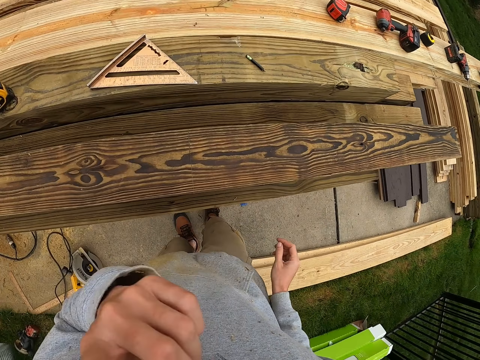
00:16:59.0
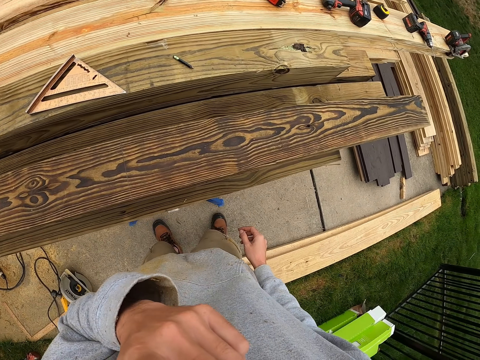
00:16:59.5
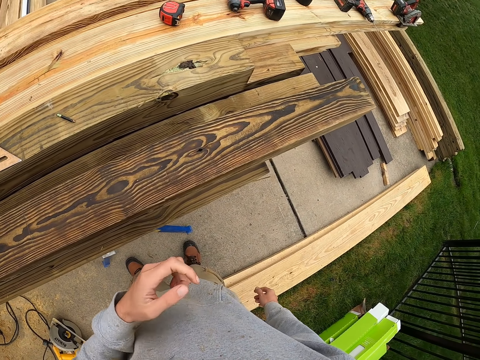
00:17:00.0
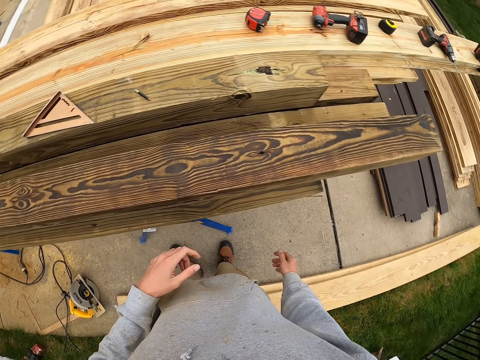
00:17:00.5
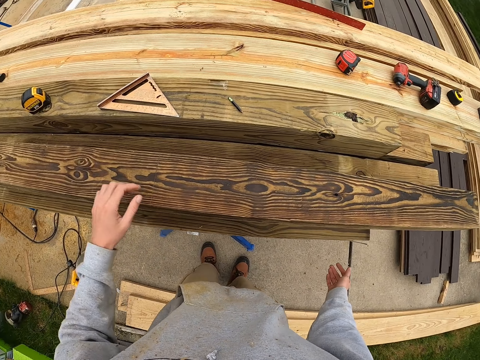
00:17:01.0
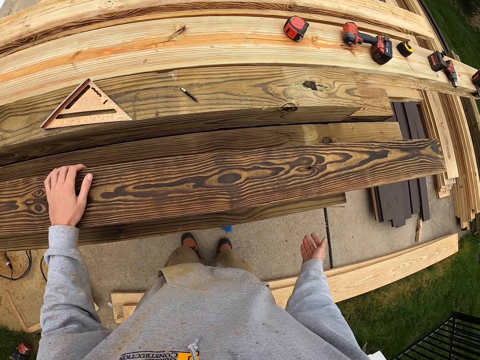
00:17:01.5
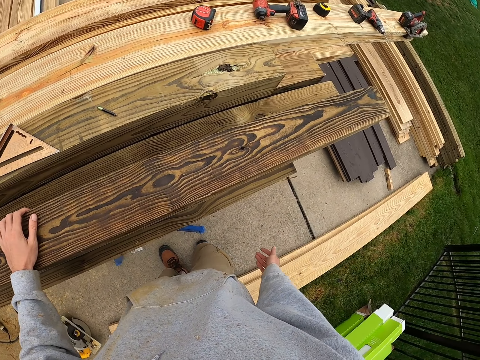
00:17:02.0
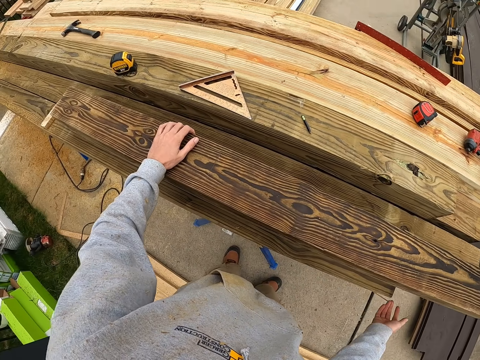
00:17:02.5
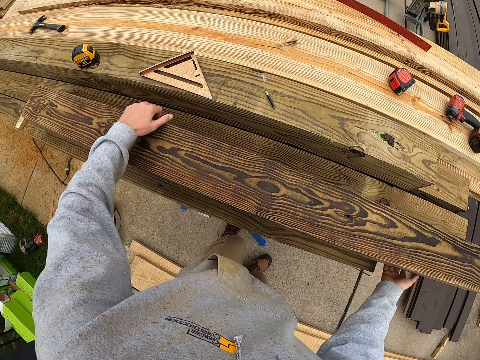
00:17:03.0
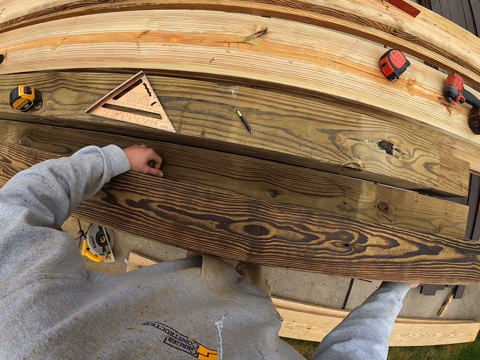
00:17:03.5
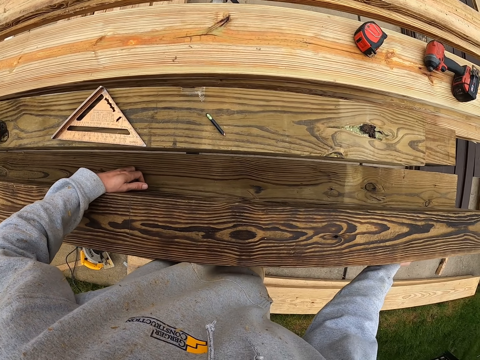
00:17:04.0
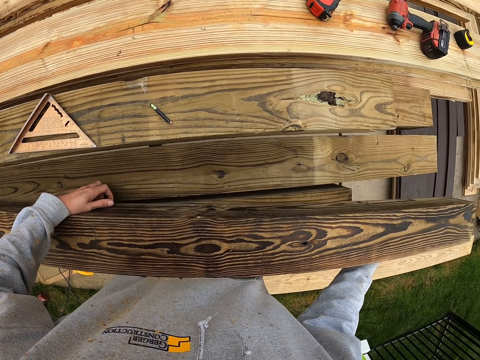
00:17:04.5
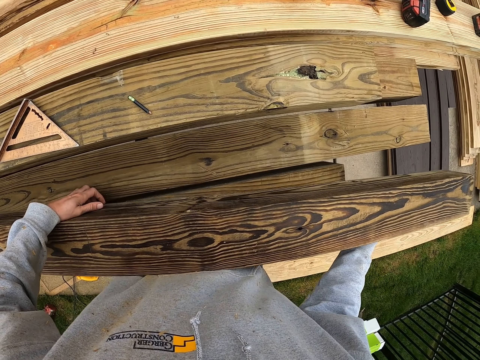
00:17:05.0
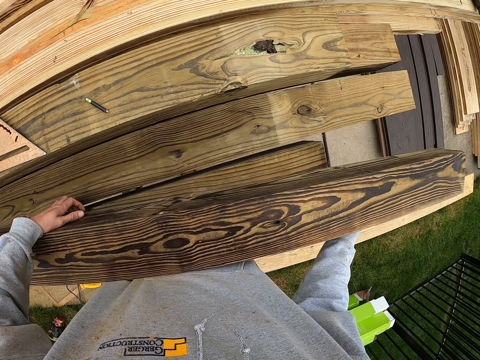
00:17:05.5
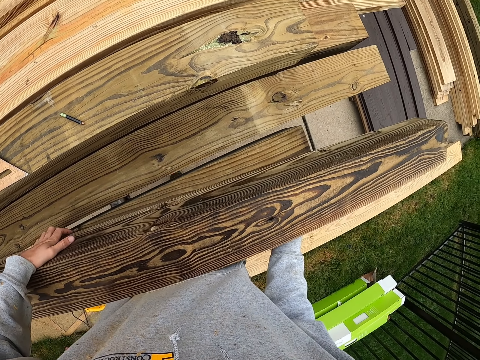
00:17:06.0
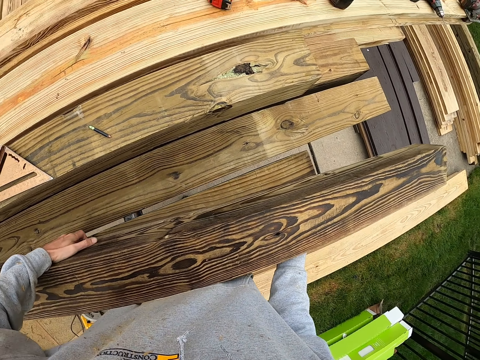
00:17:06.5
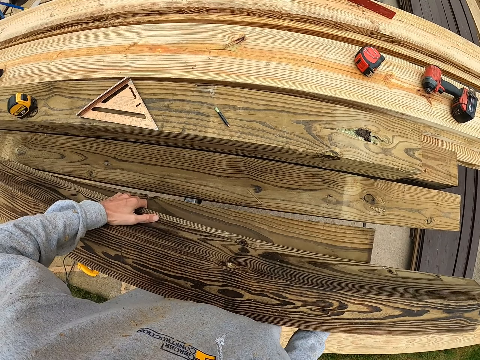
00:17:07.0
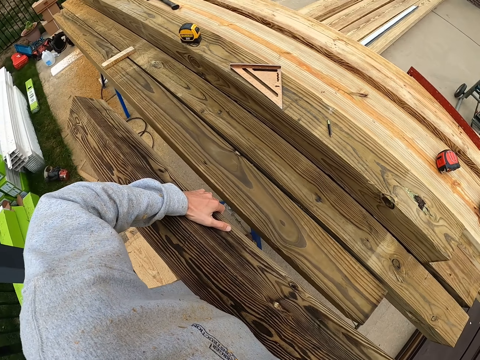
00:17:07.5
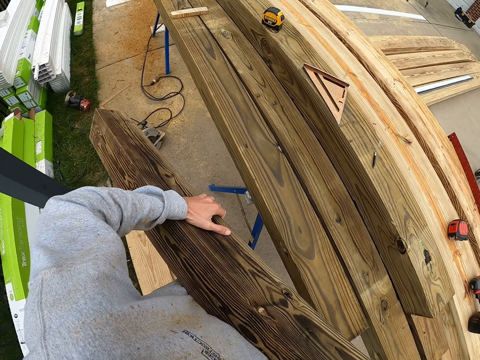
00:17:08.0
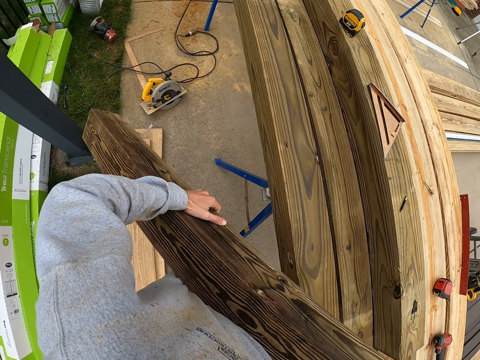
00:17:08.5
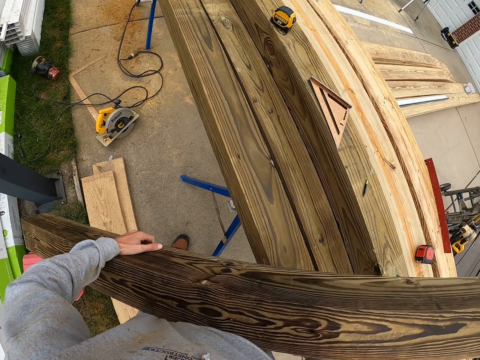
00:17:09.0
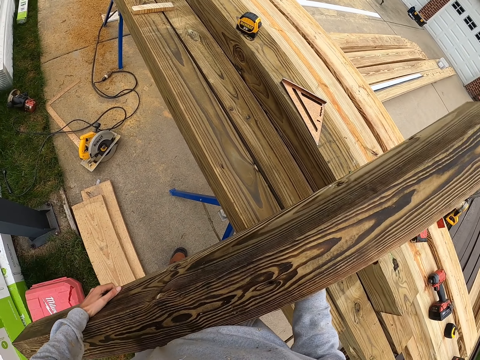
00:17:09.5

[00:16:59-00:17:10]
The camera wearer carries the piece of lumber with his hands.

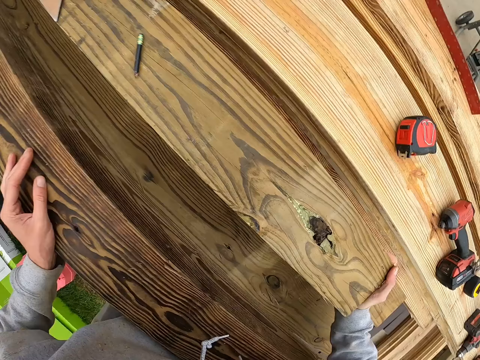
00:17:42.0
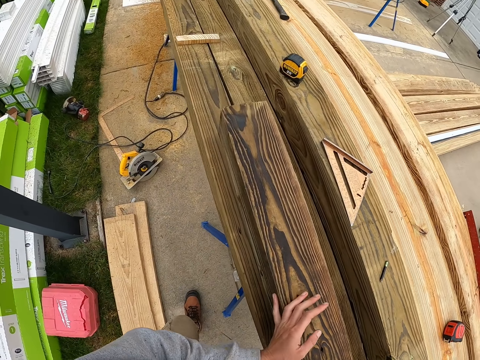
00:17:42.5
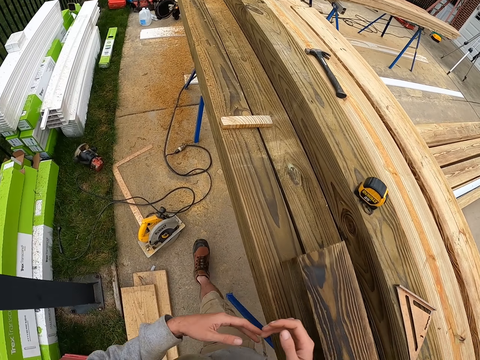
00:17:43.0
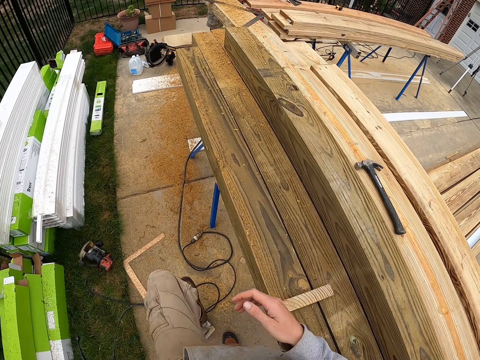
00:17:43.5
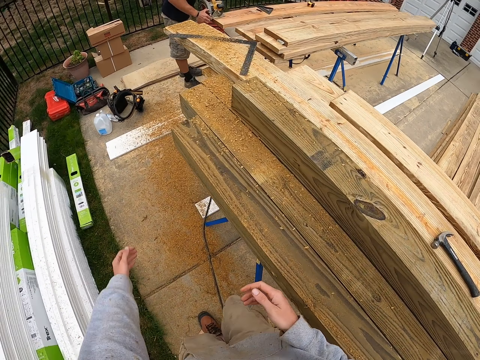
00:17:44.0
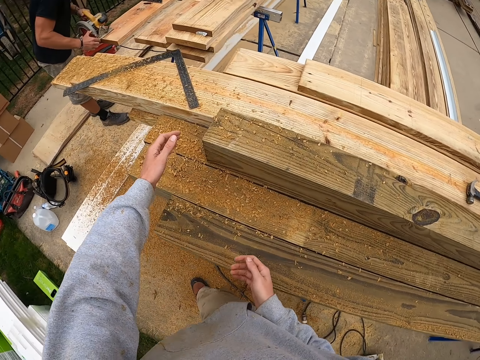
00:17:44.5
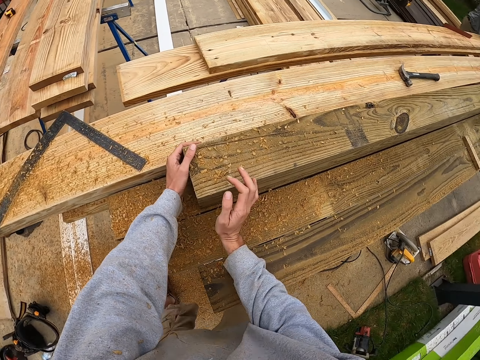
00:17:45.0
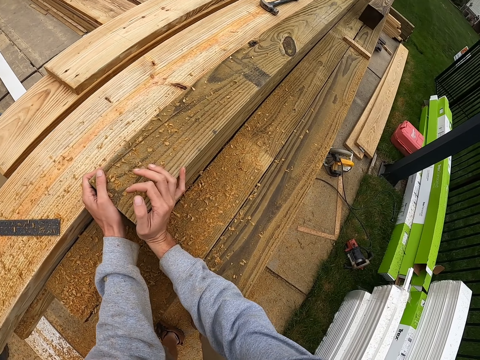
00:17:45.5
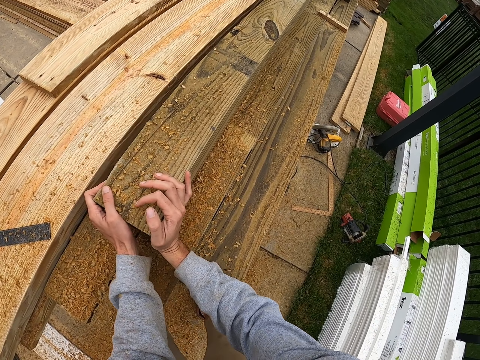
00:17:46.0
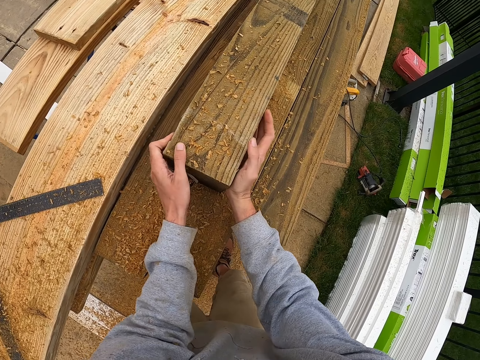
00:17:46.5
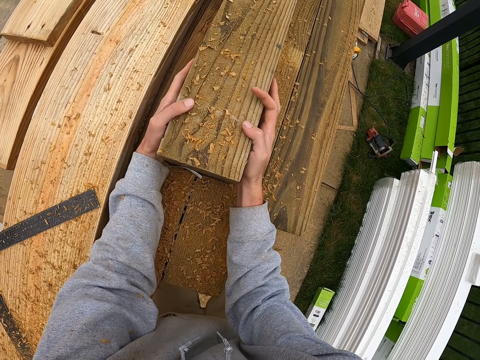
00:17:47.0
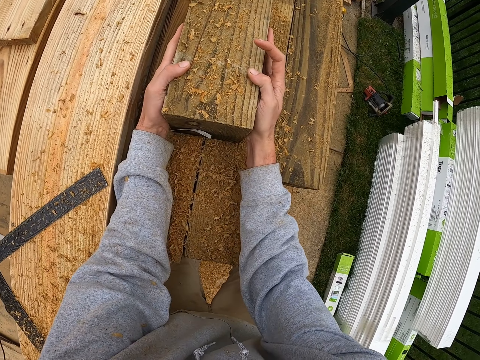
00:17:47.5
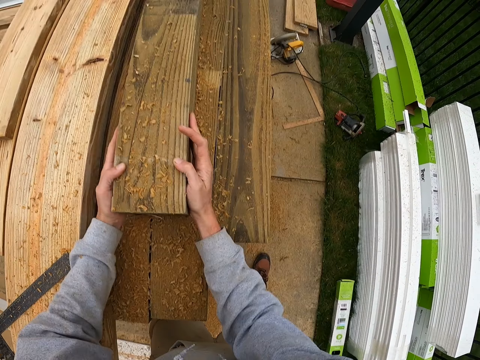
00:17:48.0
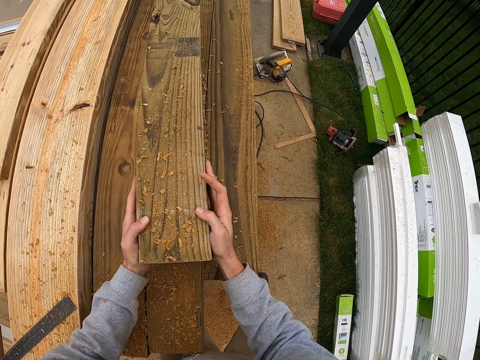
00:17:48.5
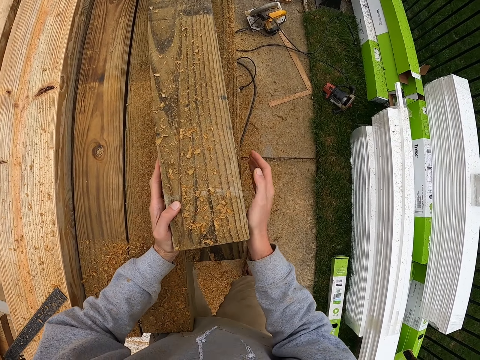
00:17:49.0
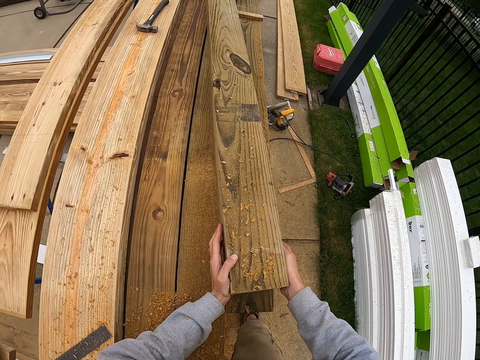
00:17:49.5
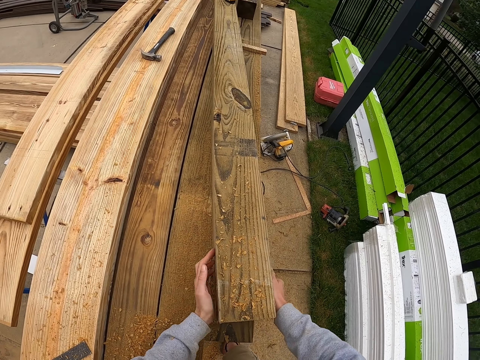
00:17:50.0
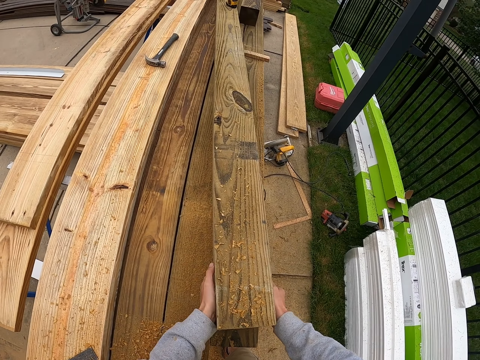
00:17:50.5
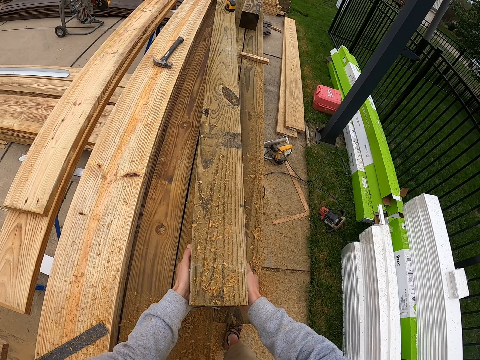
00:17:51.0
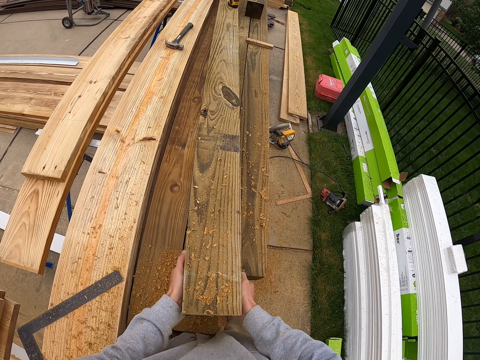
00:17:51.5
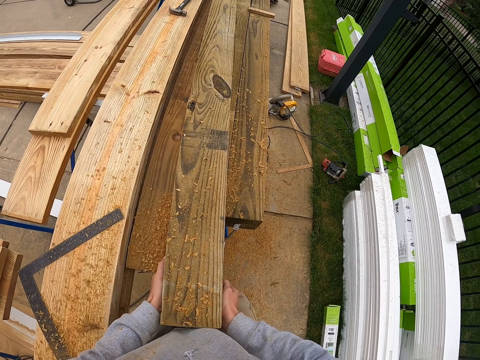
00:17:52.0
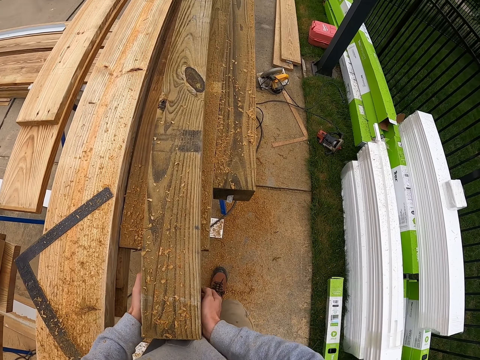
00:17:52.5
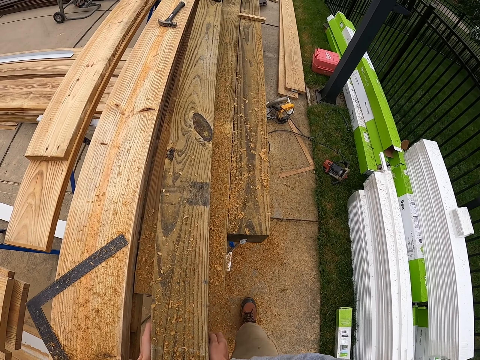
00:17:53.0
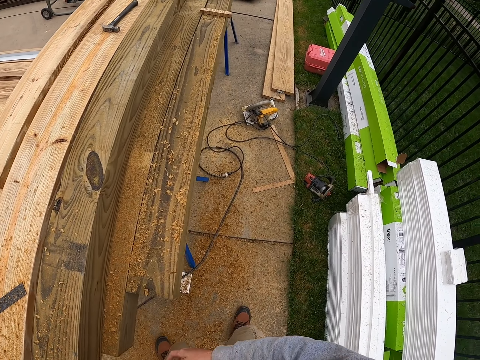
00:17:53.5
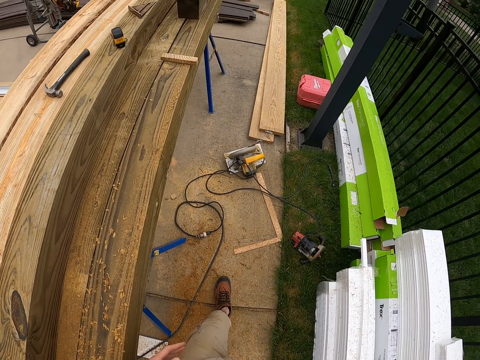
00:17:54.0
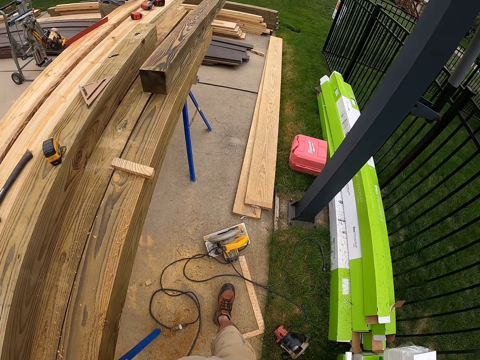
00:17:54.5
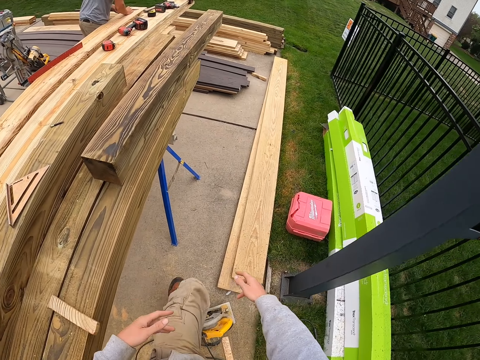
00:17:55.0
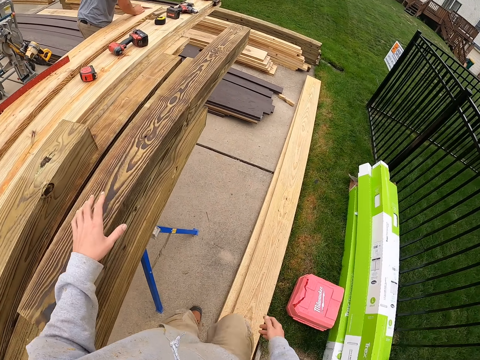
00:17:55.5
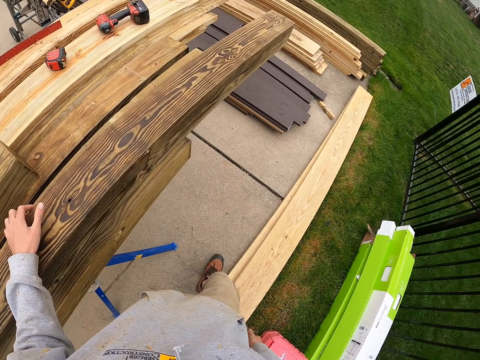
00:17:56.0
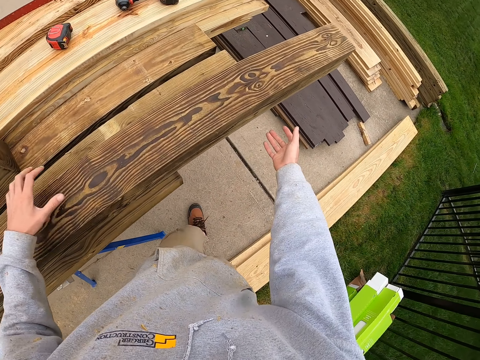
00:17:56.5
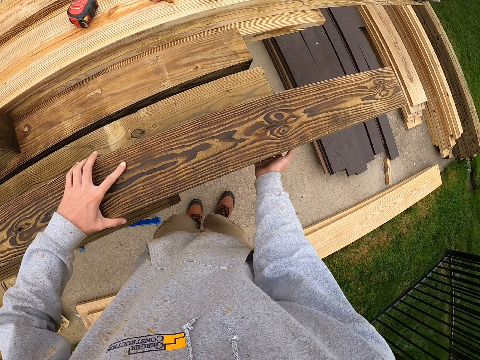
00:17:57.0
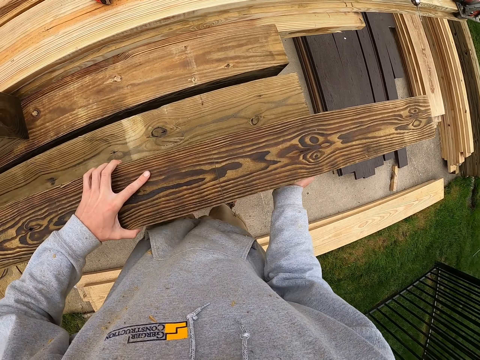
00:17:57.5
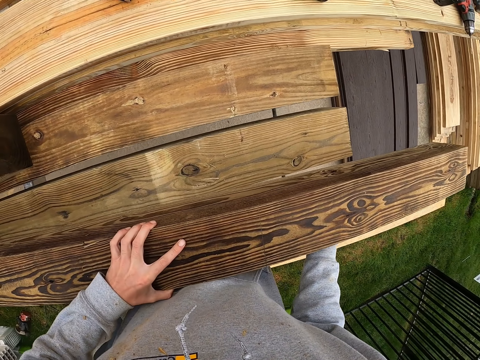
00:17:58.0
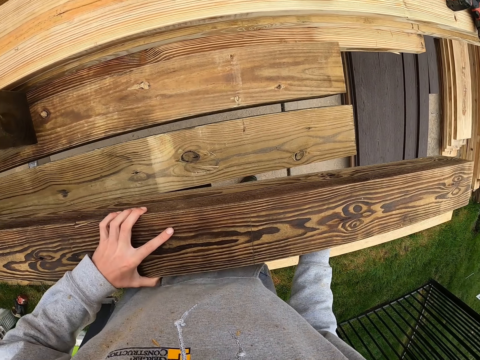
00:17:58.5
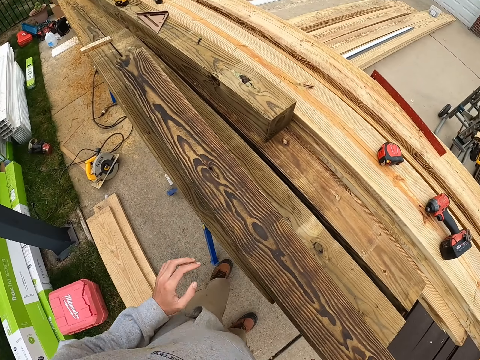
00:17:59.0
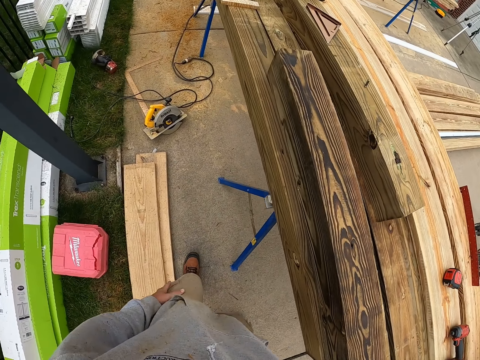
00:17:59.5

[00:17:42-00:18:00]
The camera wearer walks in the workshop. They pull the piece of lumber.
